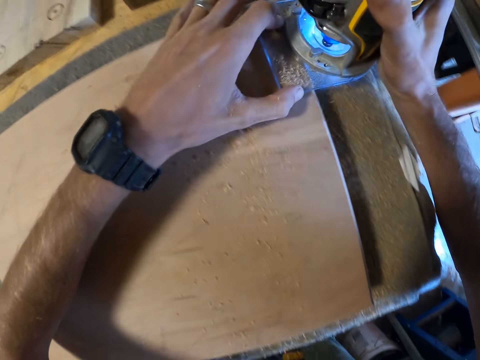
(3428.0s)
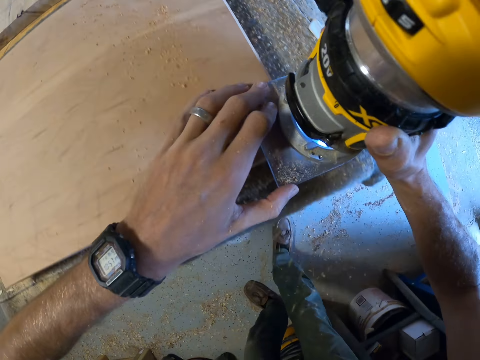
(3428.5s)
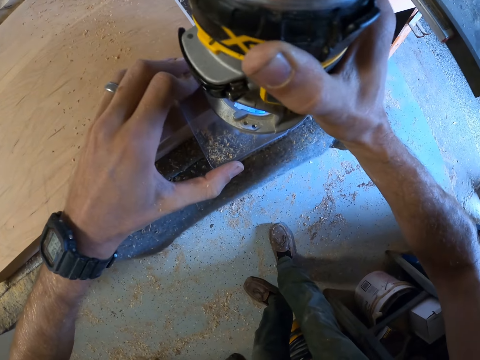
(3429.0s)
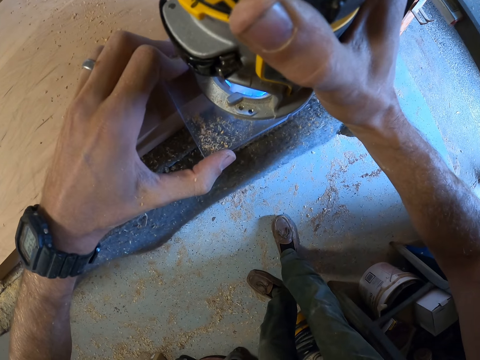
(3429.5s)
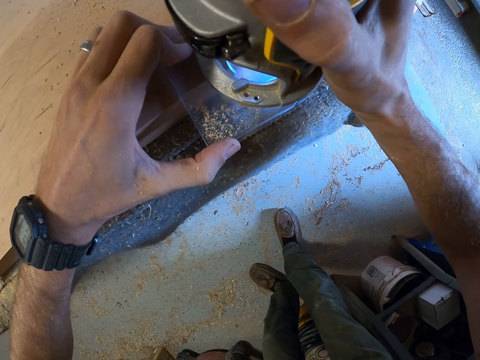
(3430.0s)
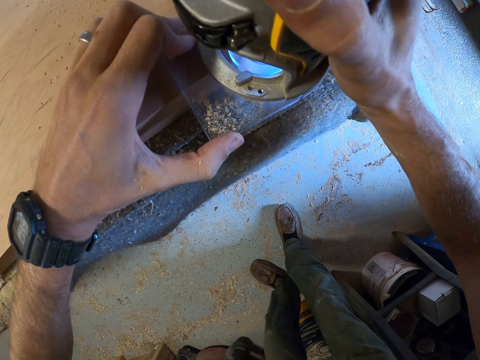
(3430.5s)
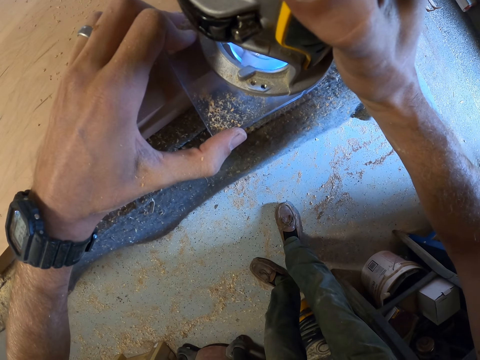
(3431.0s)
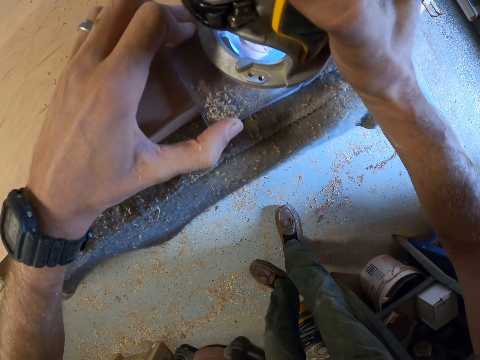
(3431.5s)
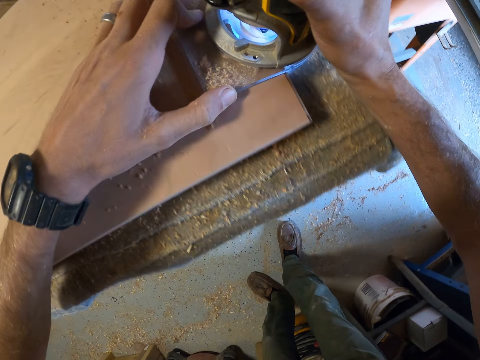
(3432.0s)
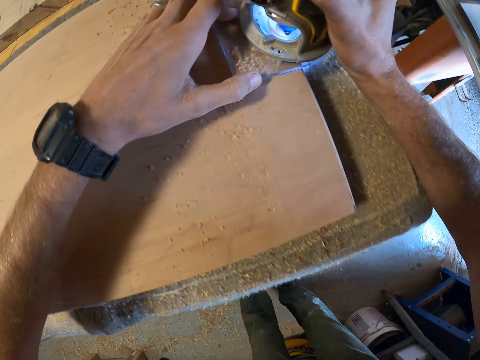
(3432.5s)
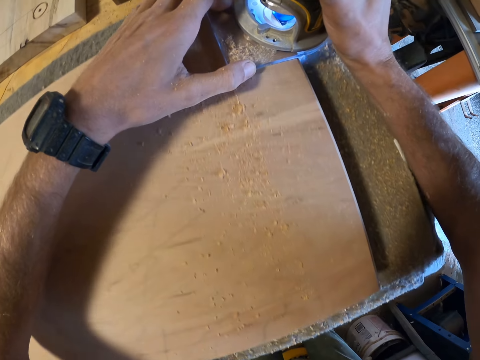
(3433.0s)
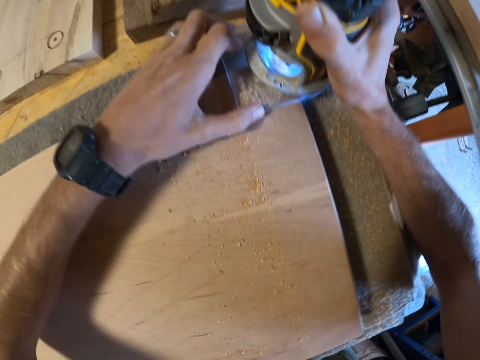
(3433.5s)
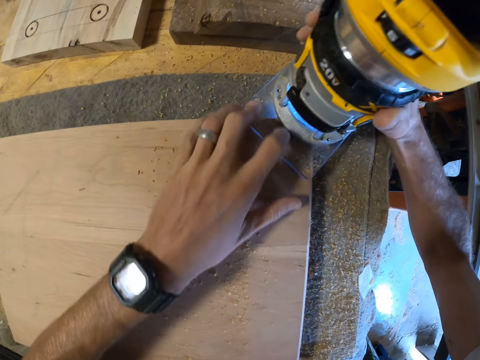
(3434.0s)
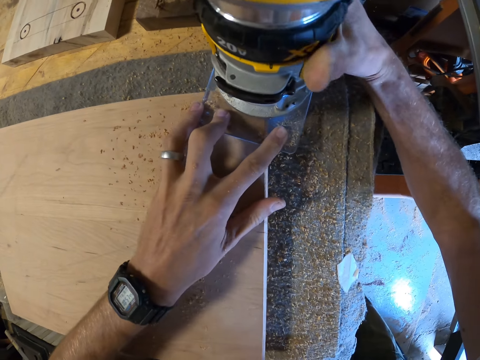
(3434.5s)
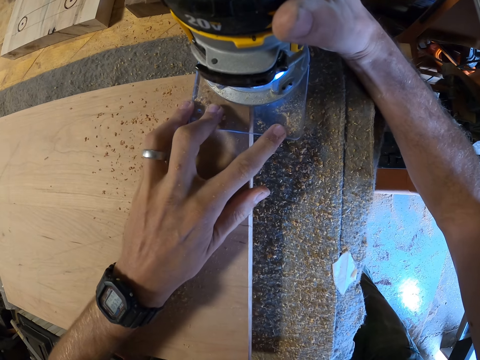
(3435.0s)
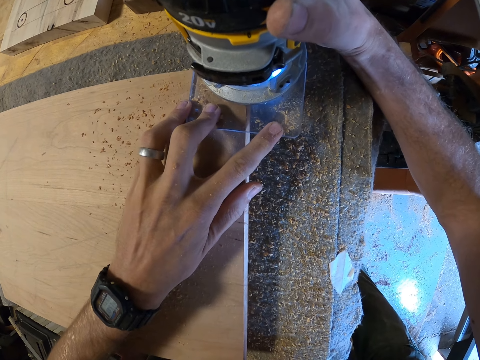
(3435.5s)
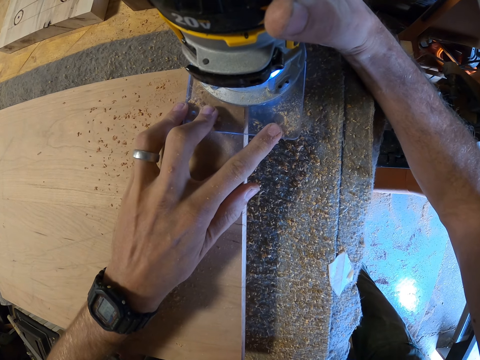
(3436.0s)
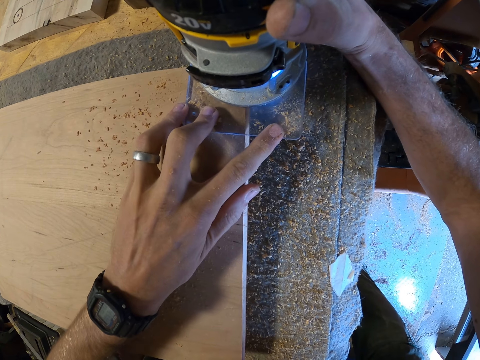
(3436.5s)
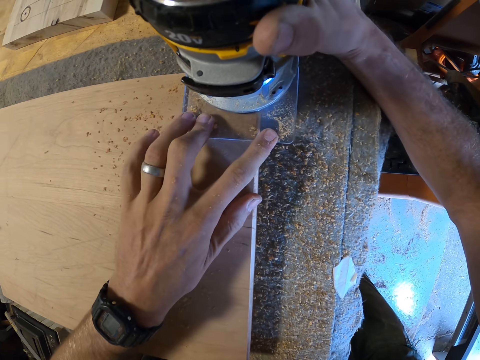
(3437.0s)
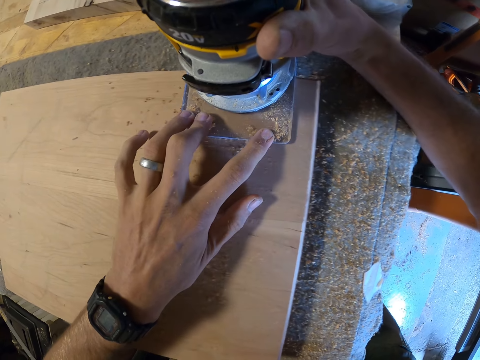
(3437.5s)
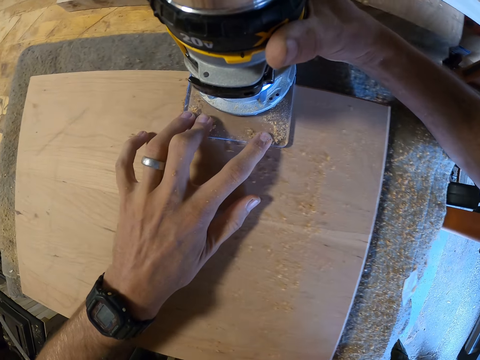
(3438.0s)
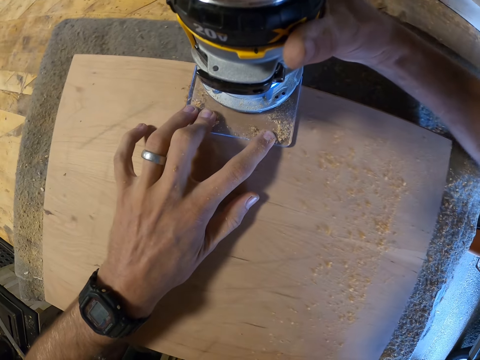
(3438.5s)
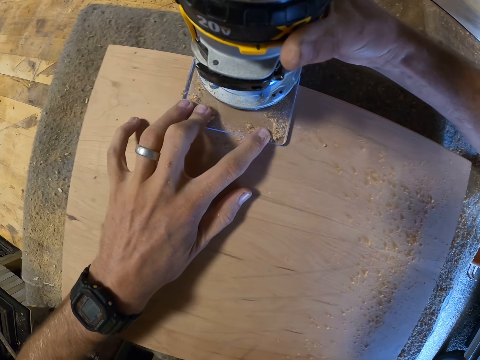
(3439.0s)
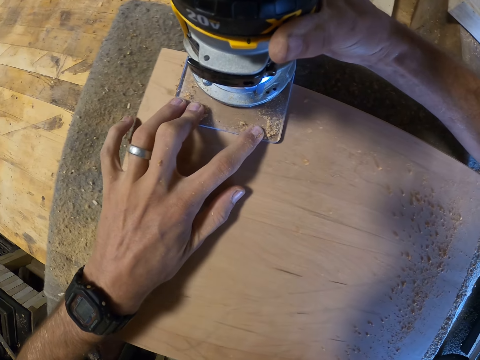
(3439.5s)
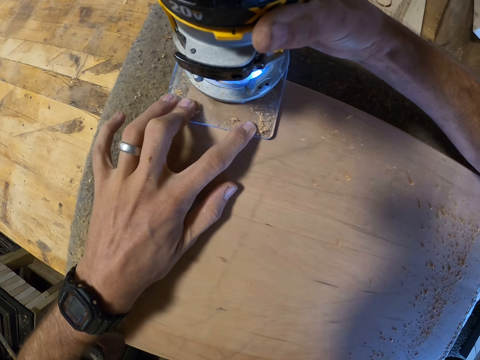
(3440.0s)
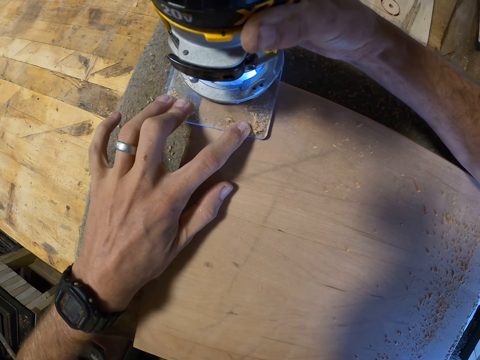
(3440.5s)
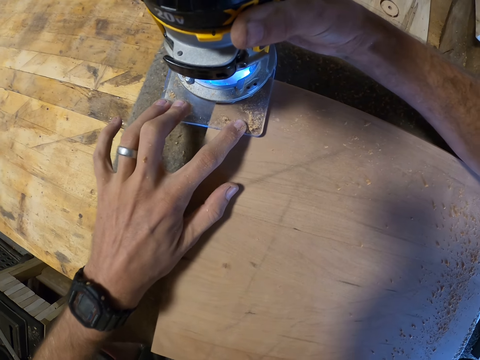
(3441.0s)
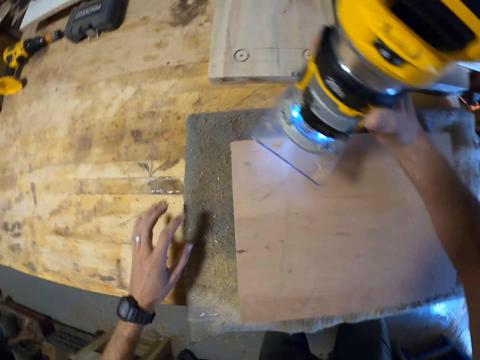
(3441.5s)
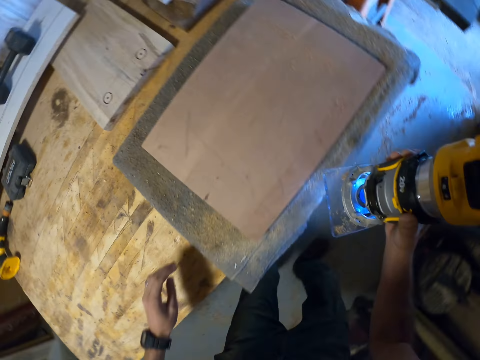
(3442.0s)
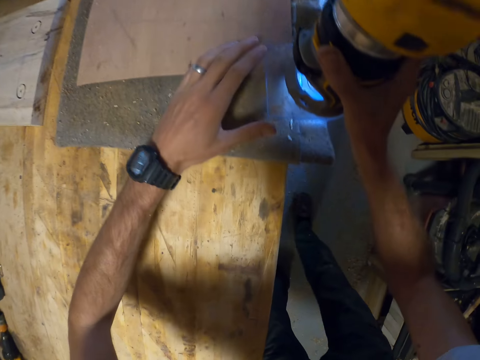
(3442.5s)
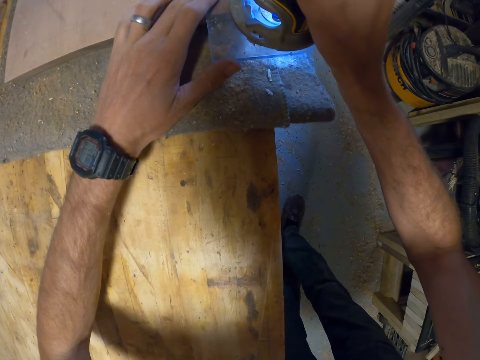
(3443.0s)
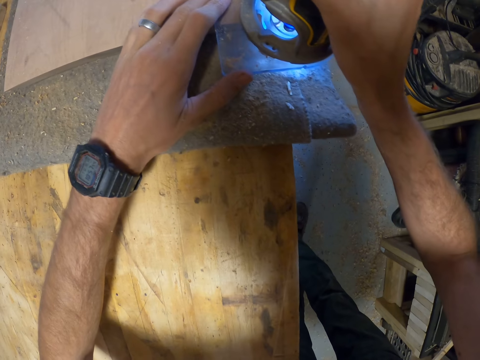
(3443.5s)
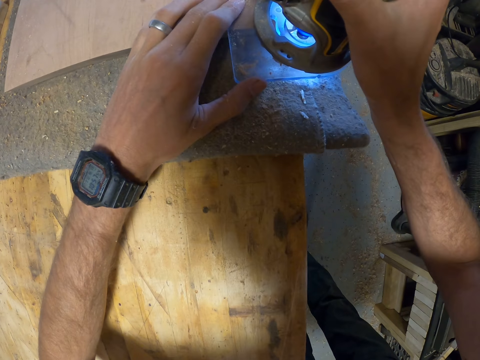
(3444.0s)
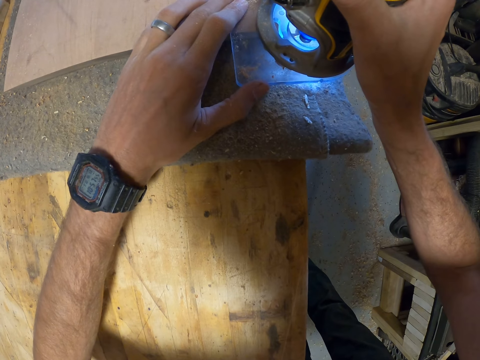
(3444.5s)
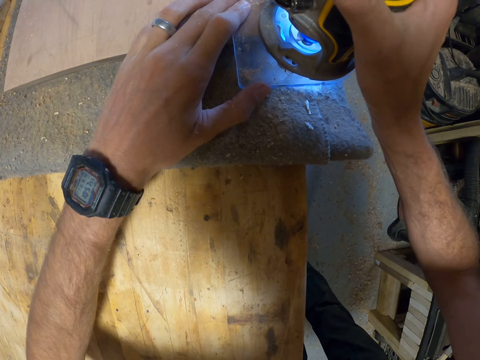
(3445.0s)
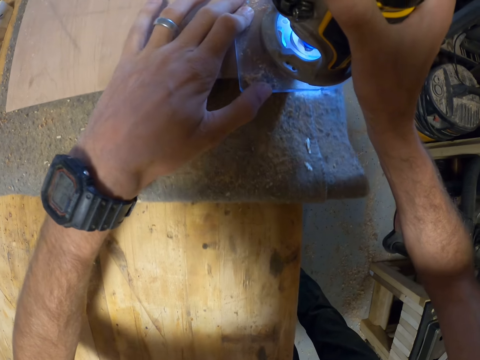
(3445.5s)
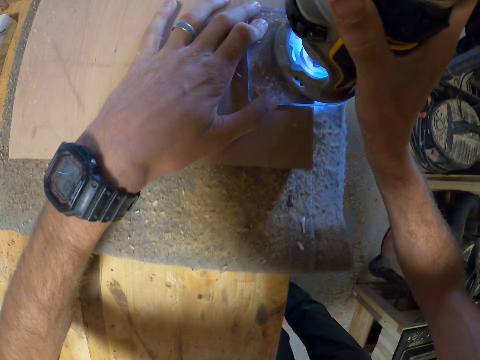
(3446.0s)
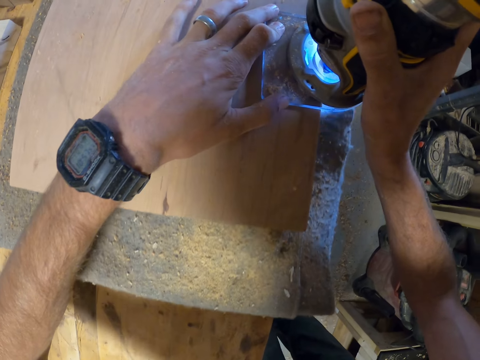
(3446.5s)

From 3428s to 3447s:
The camera wearer trims the wood. They turn the wood trimmer. They trim the wood. They turn position. They trim the wood.

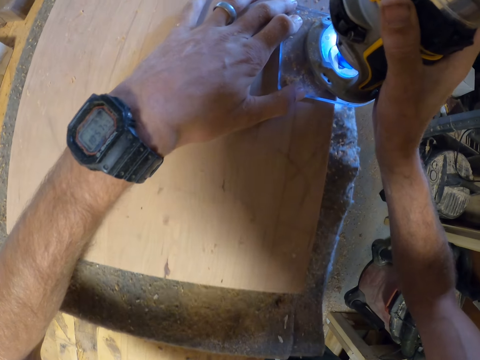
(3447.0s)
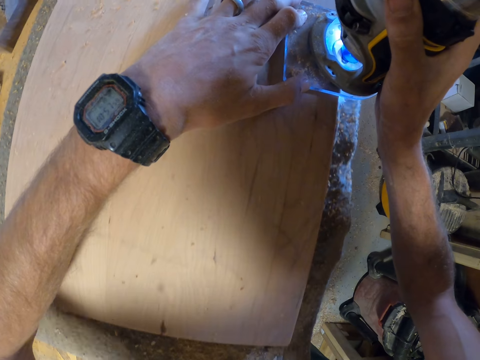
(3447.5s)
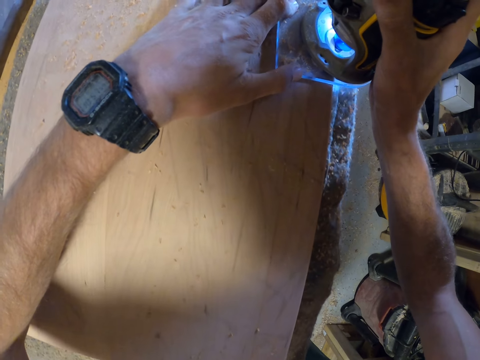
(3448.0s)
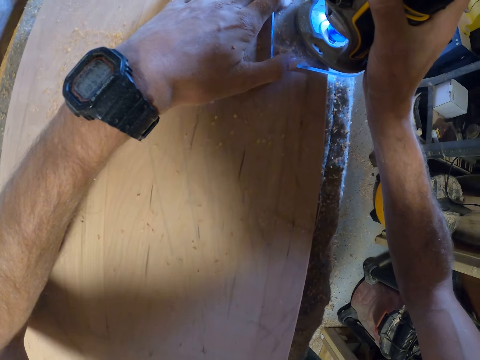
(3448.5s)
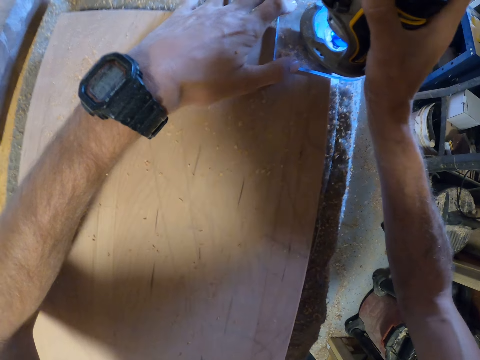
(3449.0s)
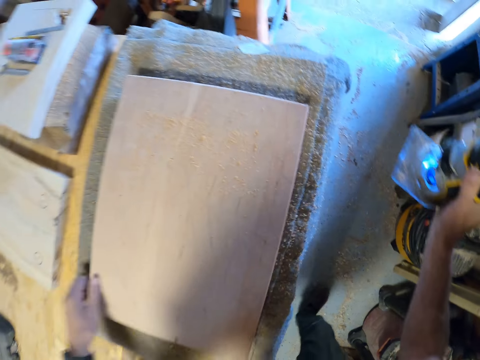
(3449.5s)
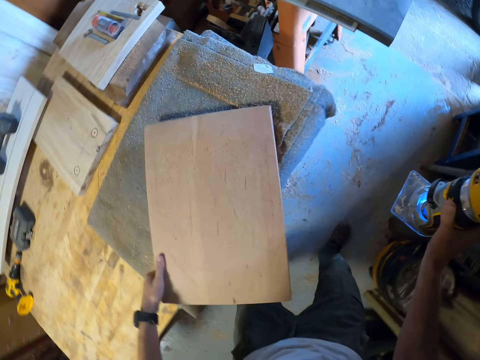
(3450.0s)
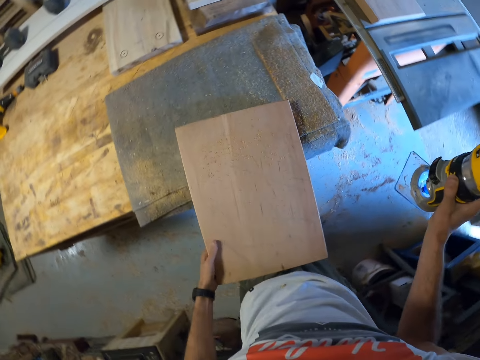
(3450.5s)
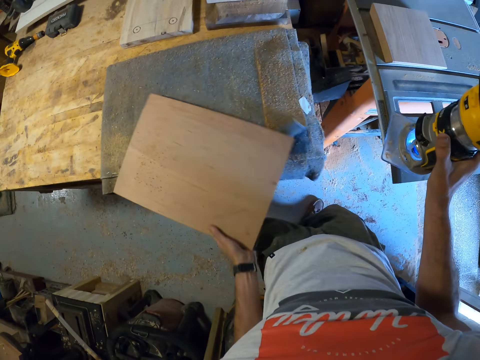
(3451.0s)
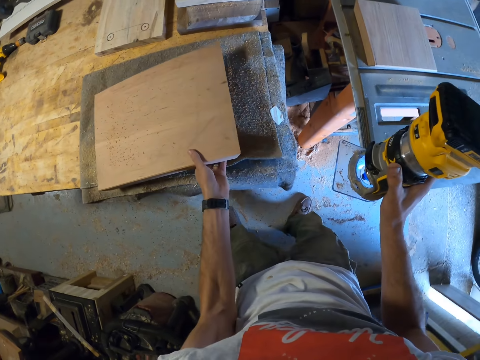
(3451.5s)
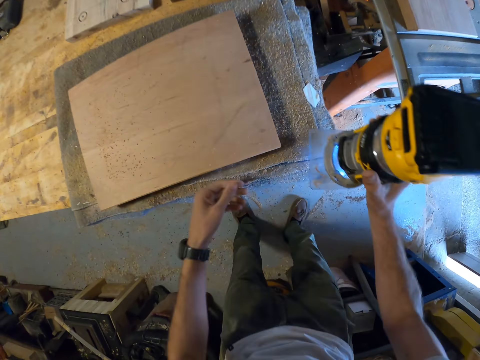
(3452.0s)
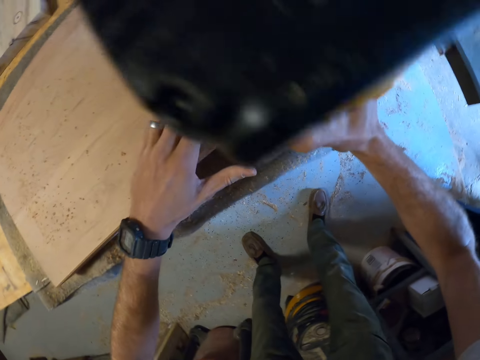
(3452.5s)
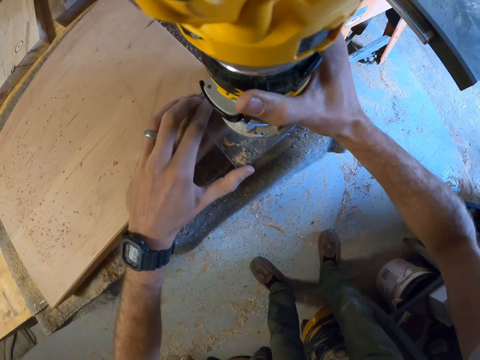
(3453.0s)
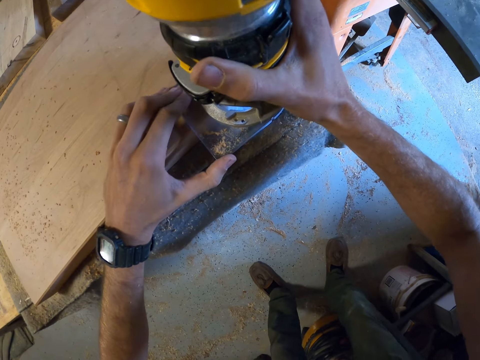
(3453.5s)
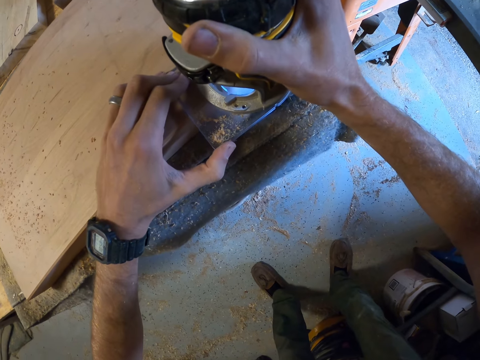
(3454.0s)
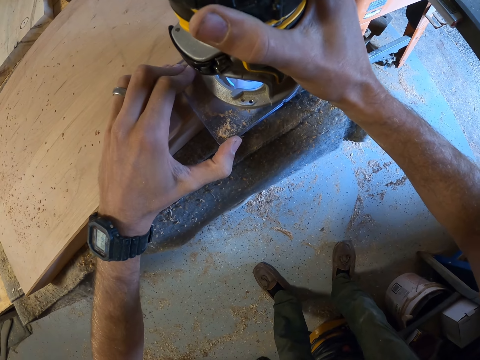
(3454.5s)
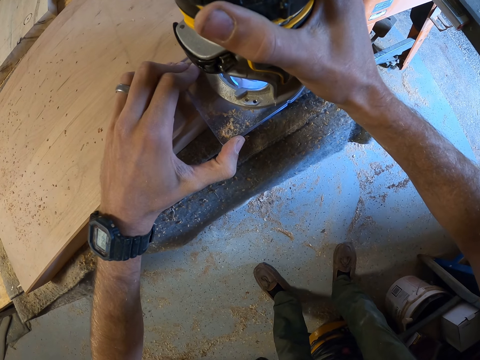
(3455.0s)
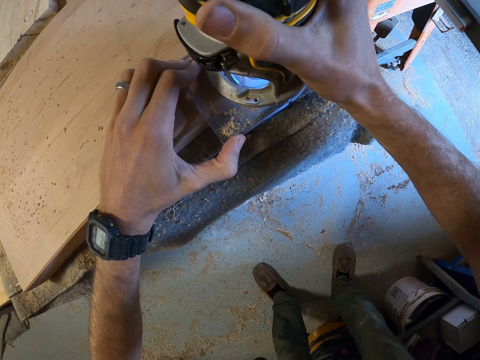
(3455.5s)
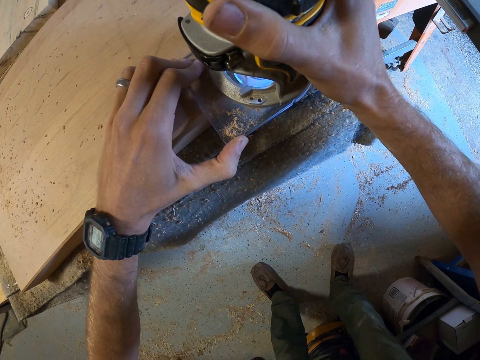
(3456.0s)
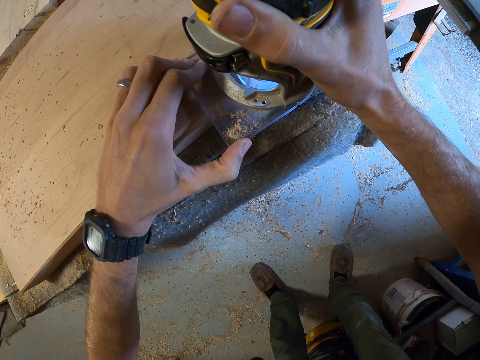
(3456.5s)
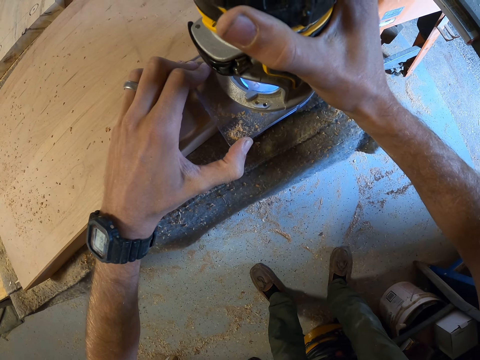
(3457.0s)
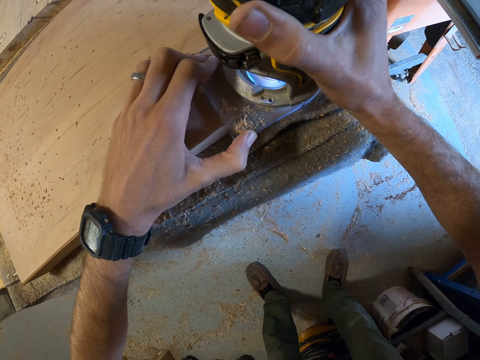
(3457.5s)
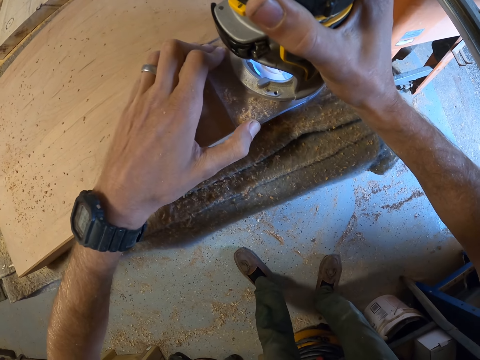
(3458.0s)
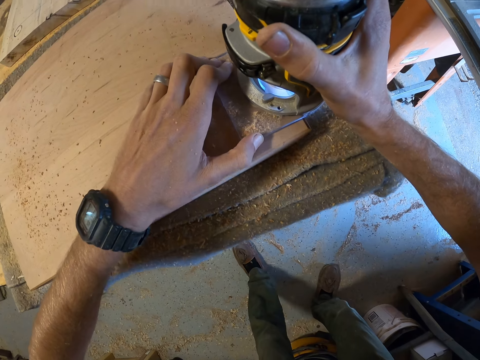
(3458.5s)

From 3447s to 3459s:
The camera wearer turns the wood. They trim the wood.
